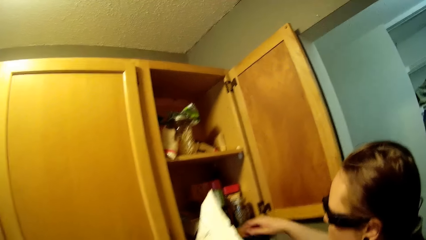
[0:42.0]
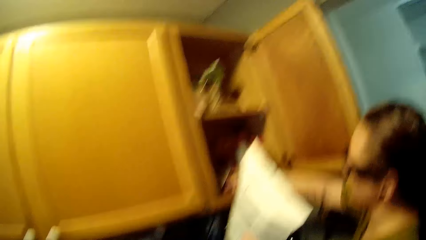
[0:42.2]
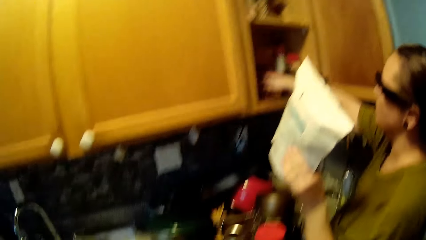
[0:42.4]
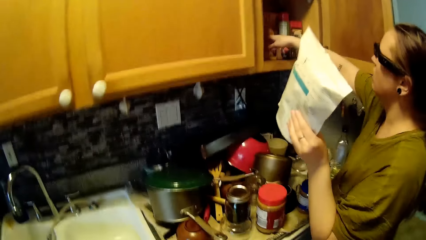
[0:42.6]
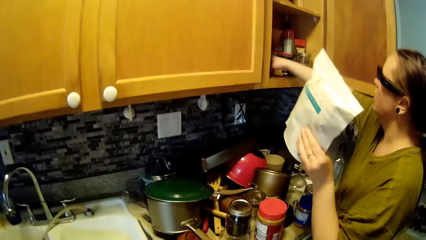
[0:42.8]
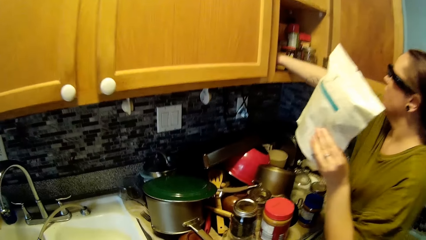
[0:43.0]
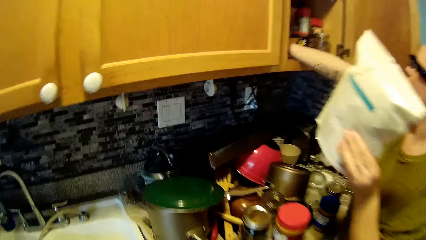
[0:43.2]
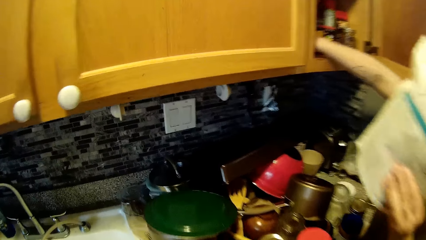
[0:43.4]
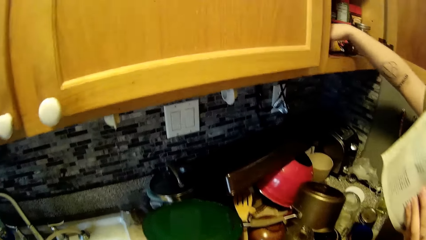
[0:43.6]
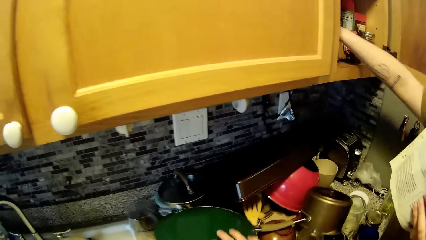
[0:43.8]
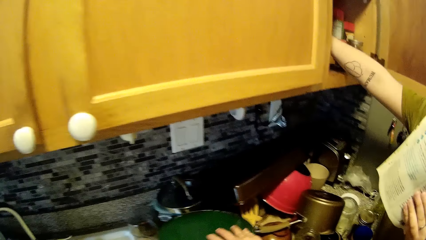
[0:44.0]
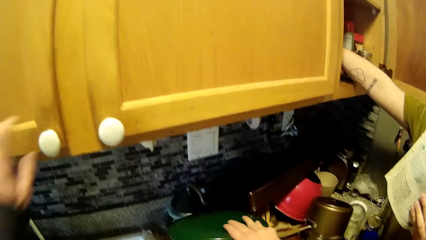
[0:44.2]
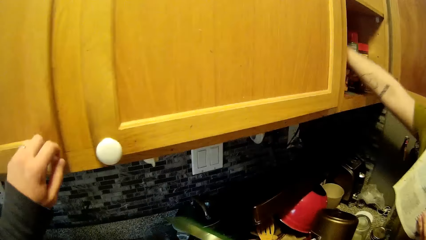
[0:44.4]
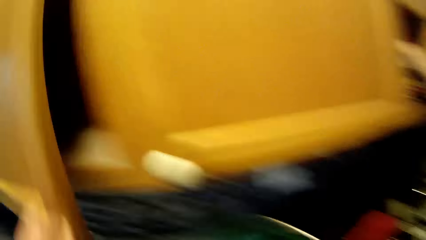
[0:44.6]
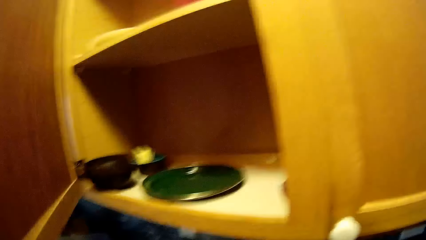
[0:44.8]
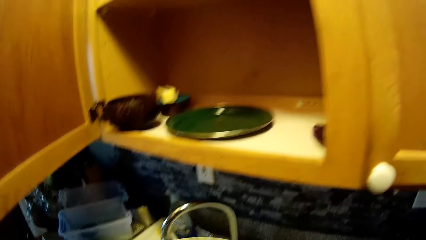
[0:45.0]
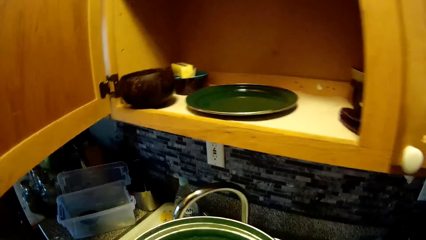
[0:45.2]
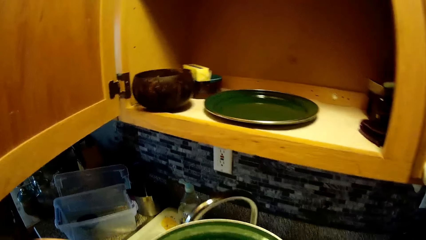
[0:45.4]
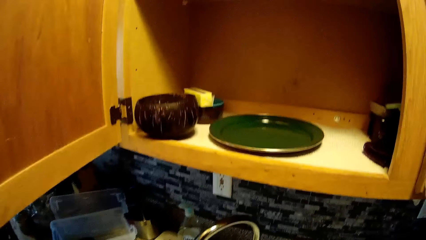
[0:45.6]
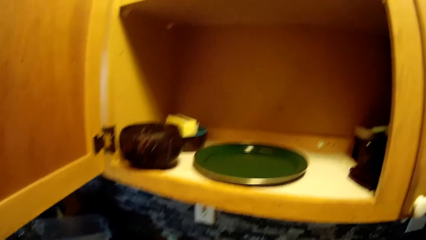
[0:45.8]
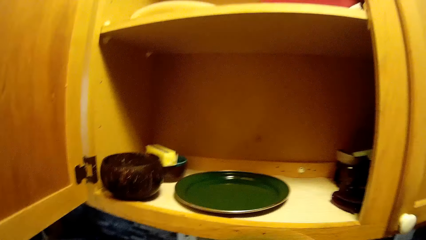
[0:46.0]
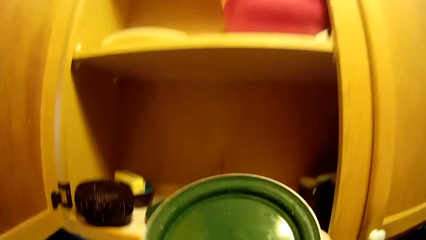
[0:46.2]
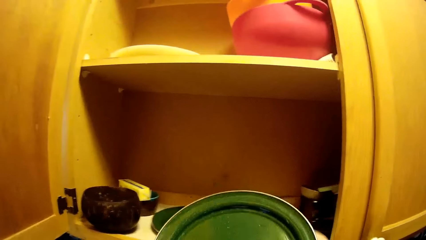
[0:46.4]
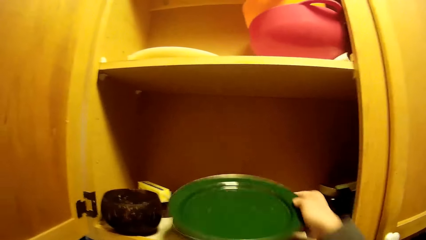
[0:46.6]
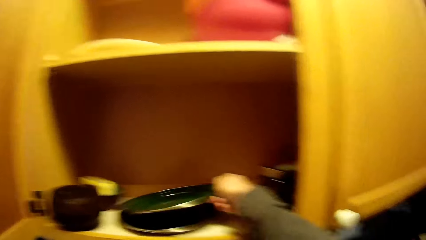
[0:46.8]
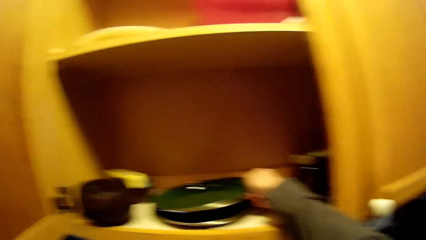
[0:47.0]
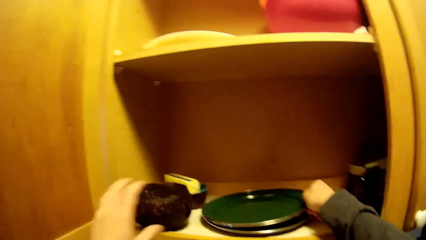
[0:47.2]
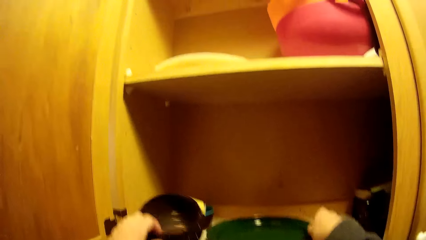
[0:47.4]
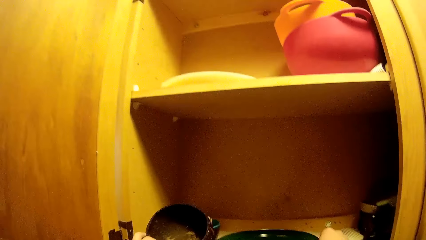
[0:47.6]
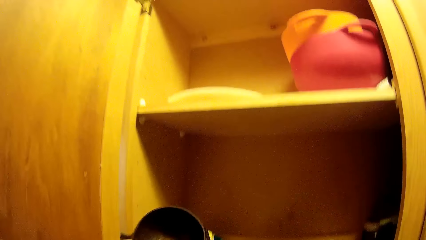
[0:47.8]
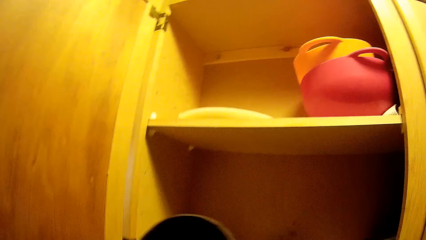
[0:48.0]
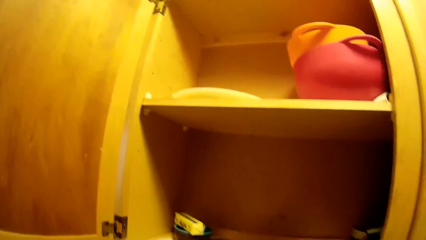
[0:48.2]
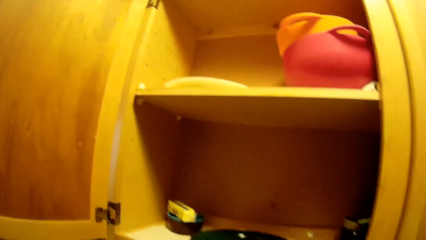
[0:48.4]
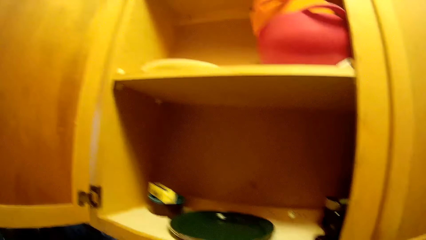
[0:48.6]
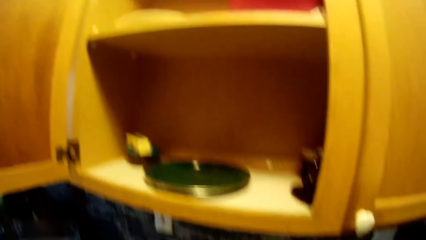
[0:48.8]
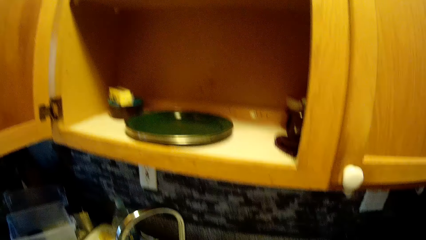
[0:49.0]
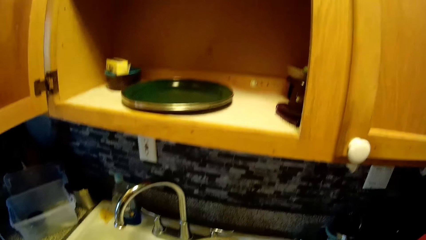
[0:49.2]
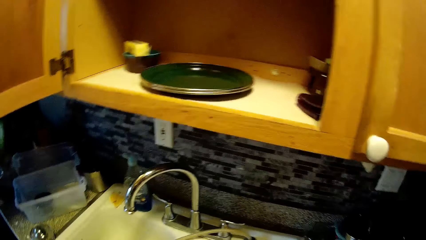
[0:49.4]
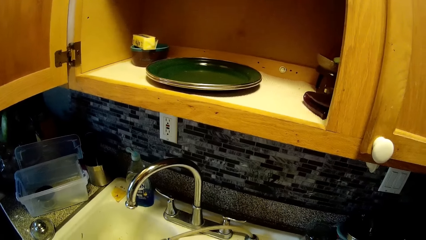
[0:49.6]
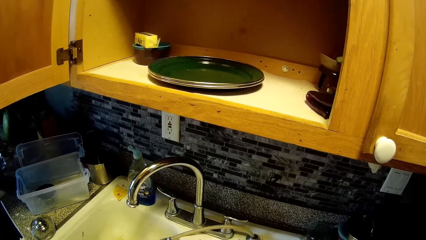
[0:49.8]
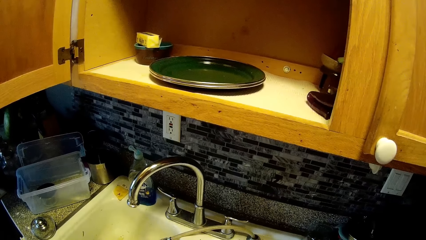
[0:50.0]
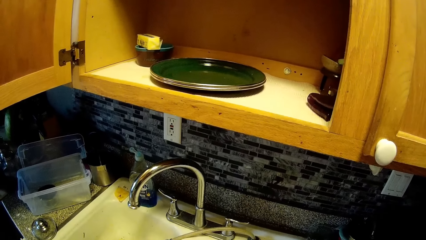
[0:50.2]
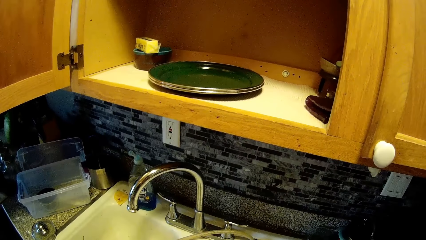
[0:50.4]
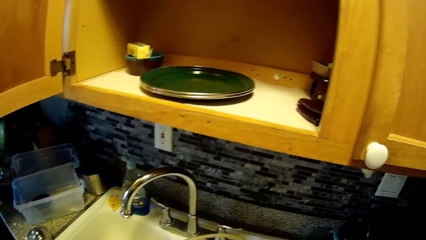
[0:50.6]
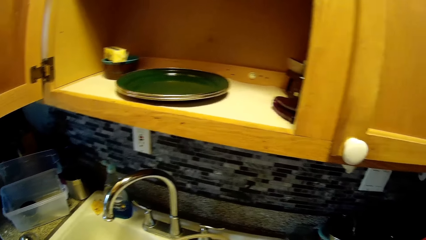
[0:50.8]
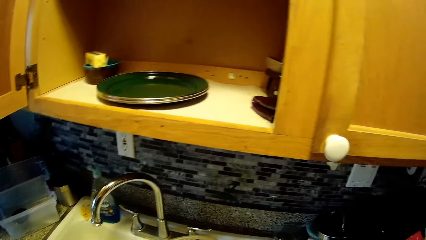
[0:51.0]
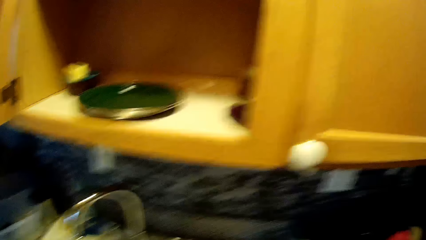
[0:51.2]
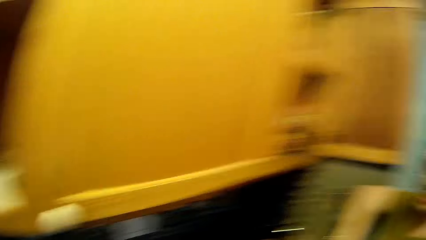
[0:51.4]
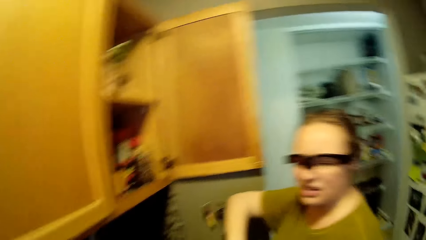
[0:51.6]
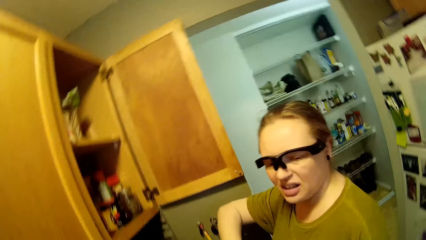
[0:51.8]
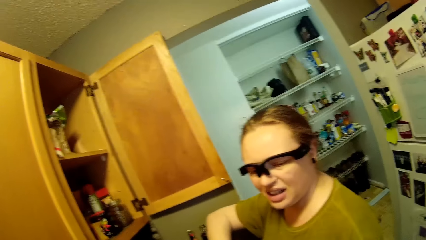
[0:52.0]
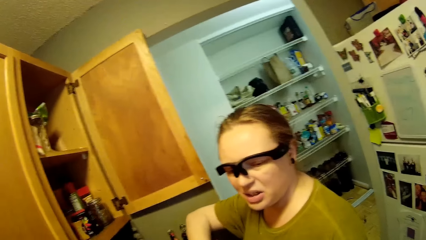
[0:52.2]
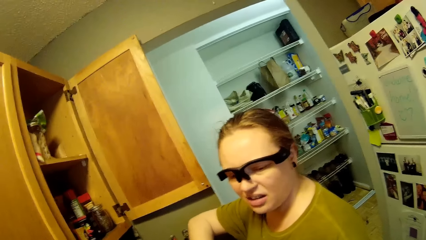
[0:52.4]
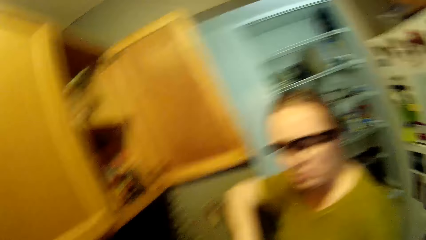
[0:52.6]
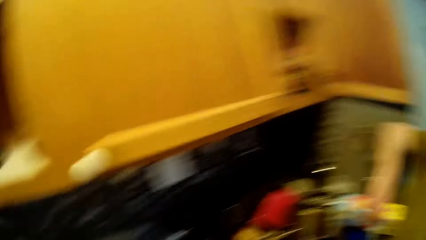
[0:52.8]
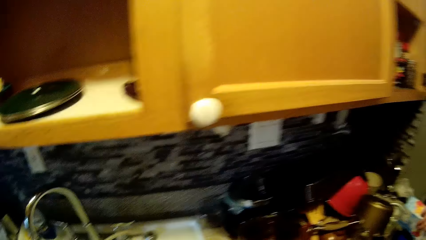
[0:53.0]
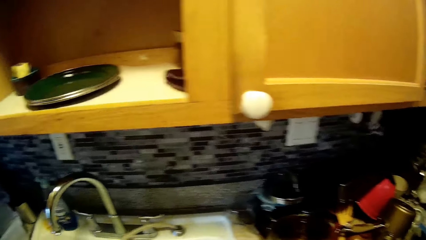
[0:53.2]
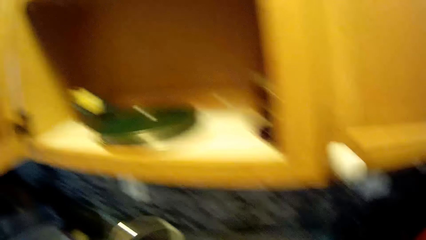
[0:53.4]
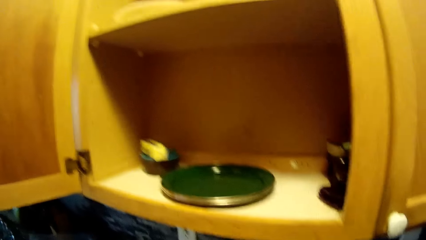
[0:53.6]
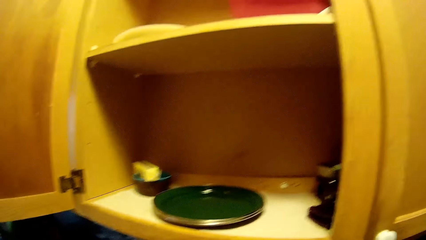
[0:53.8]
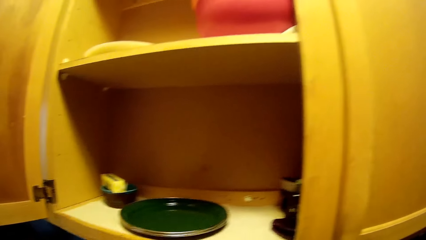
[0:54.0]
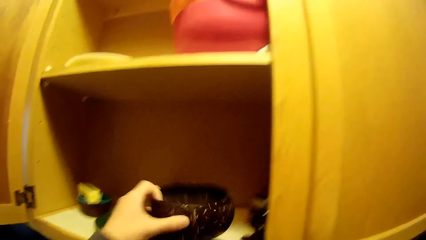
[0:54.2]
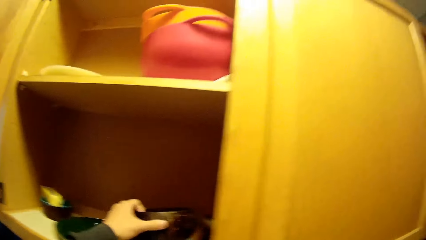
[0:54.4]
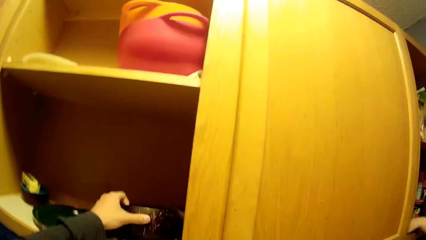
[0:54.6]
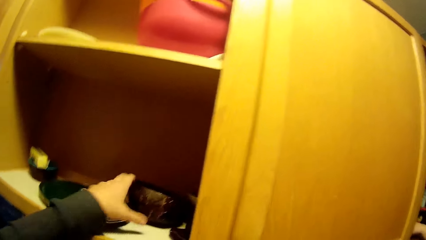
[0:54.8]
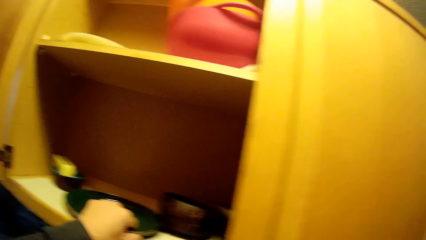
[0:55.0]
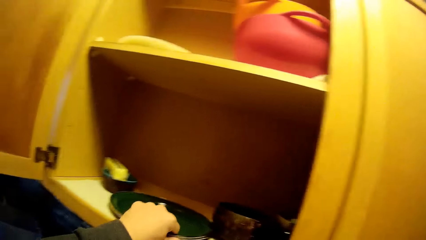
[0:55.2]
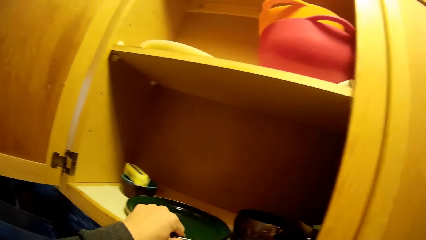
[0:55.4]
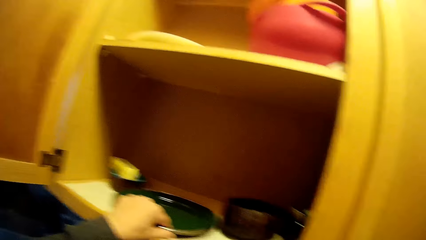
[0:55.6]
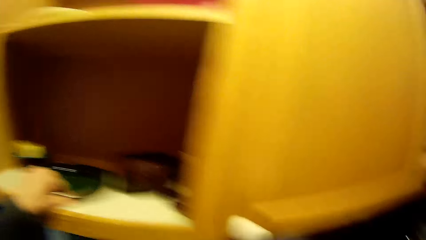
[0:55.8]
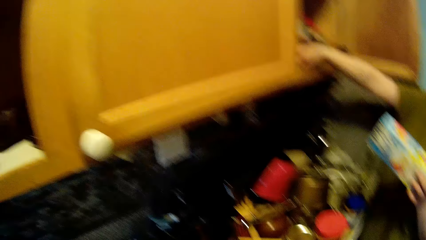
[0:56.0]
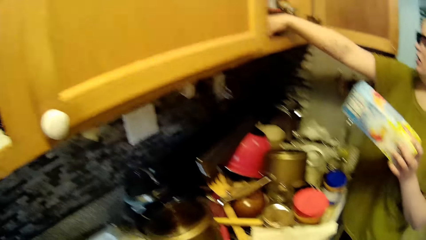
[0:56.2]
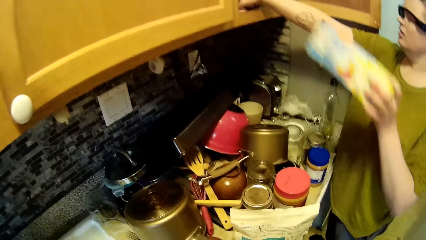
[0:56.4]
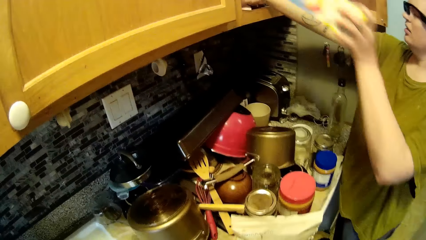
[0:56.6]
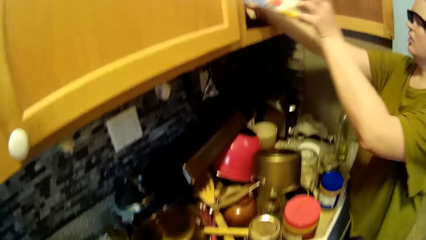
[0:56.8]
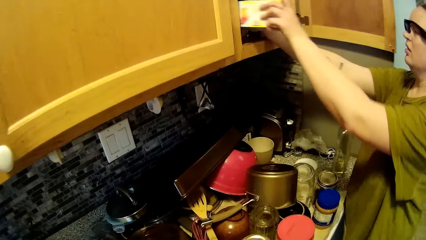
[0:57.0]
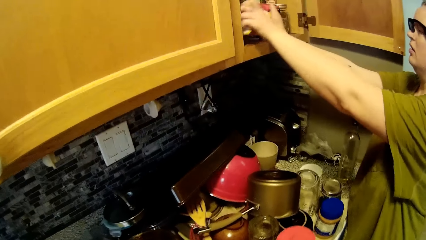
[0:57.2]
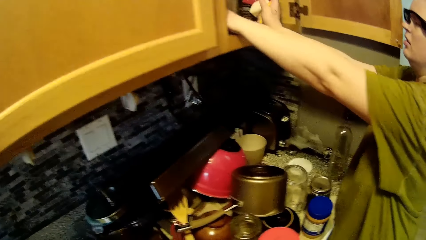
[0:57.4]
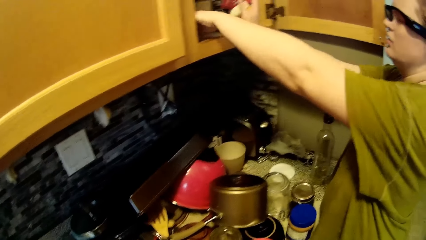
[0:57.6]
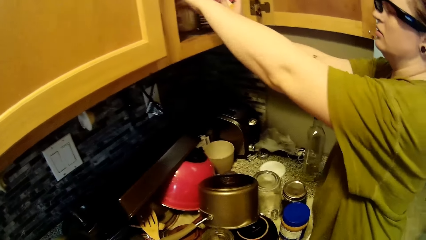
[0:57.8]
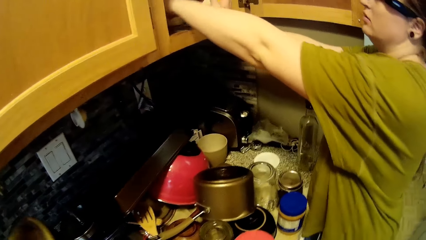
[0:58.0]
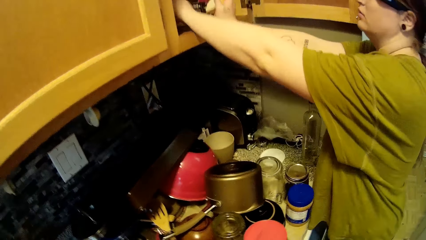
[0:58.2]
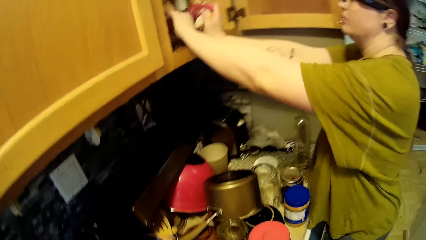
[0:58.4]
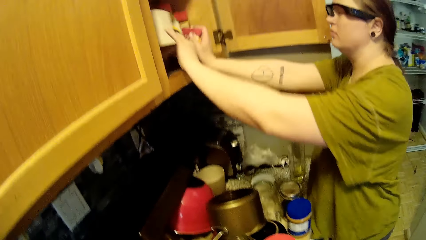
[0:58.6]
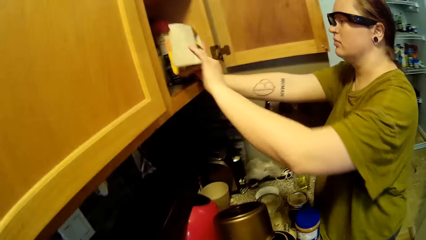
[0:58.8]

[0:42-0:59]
A lady puts her right hand into the cupboard. The camera wearer comes close to the lady. He opens the cupboard with his left hand, puts a plate in the cupboard with his right hand, and picks up a bowl from the cupboard with his left hand. He interacts with the lady. He puts the bowl in the cupboard with his left hand and moves the plate in the cupboard with his left hand. The lady puts a pack of tea in the cupboard with her left hand. The lady picks up an empty carton from the cupboard with her left hand.
